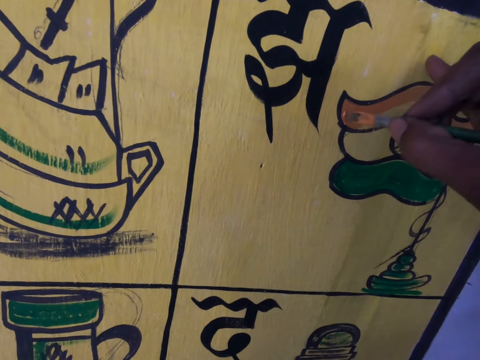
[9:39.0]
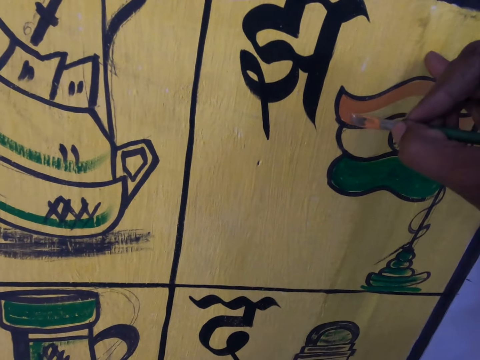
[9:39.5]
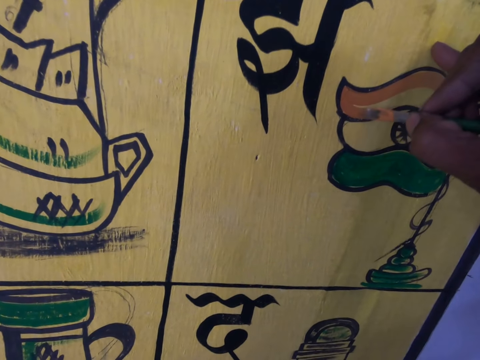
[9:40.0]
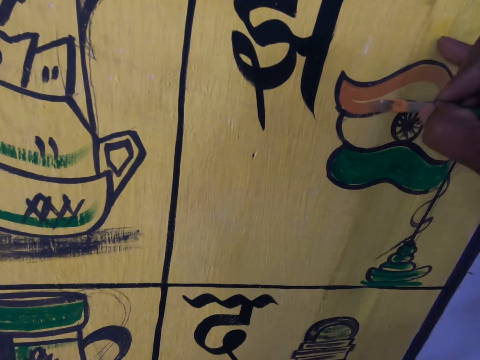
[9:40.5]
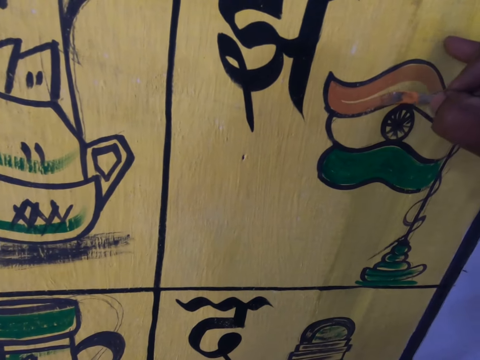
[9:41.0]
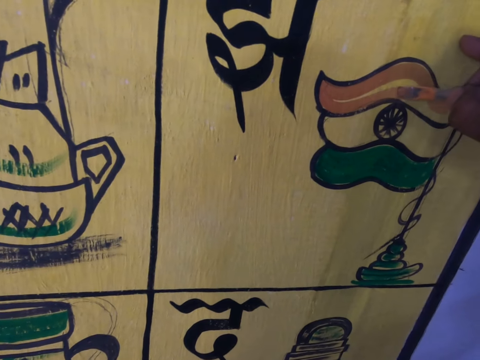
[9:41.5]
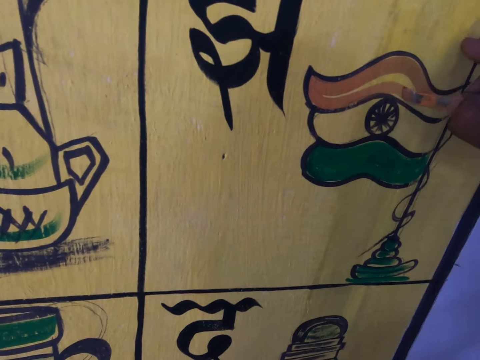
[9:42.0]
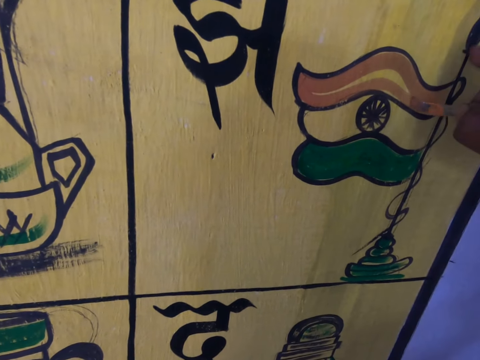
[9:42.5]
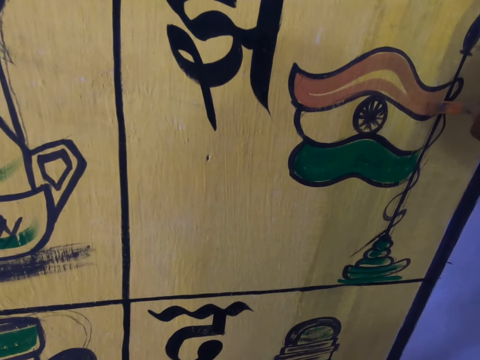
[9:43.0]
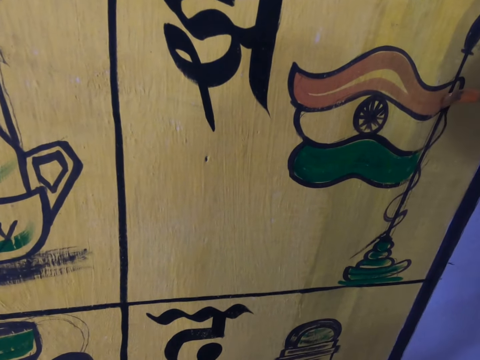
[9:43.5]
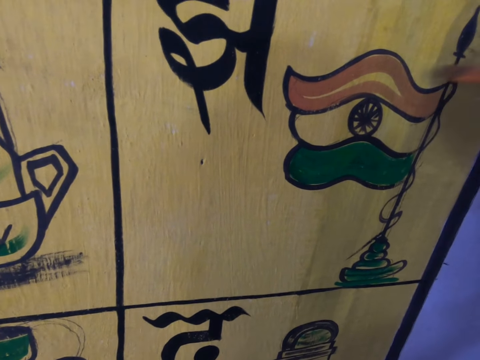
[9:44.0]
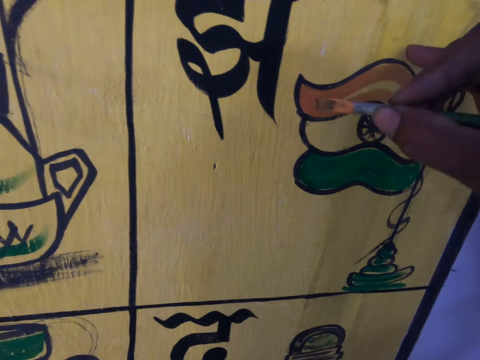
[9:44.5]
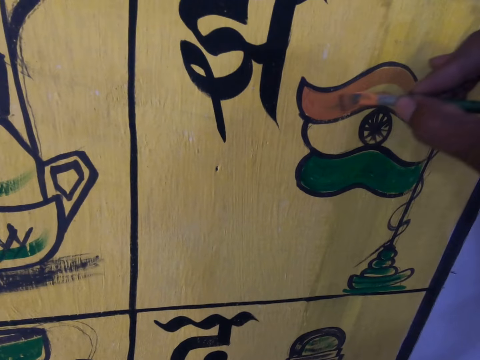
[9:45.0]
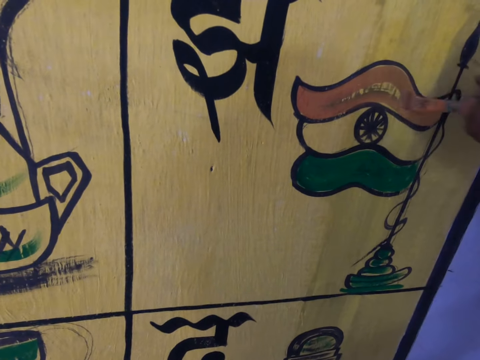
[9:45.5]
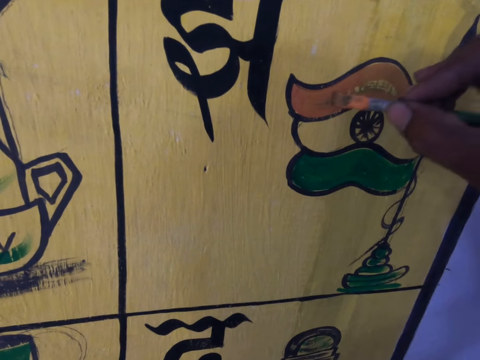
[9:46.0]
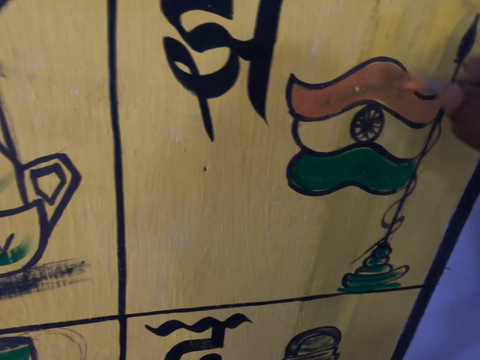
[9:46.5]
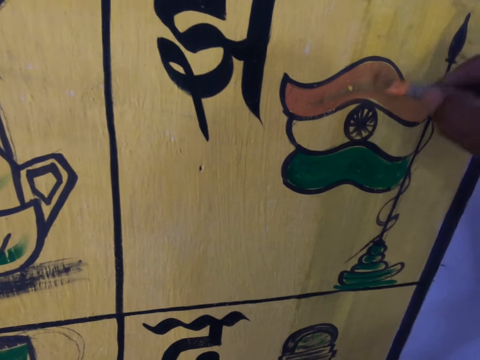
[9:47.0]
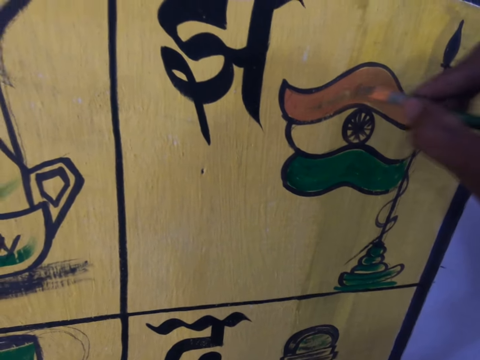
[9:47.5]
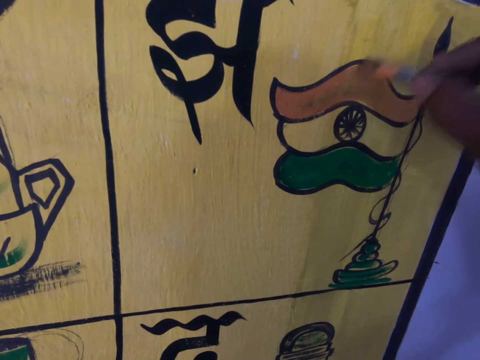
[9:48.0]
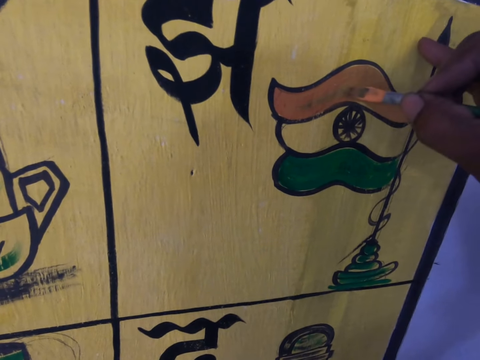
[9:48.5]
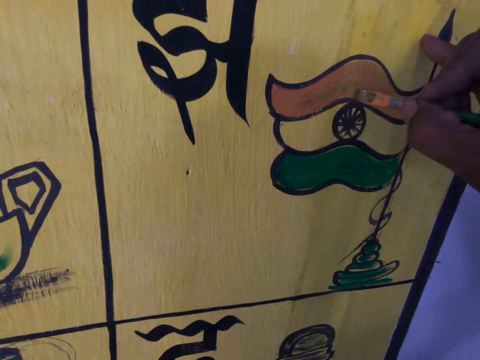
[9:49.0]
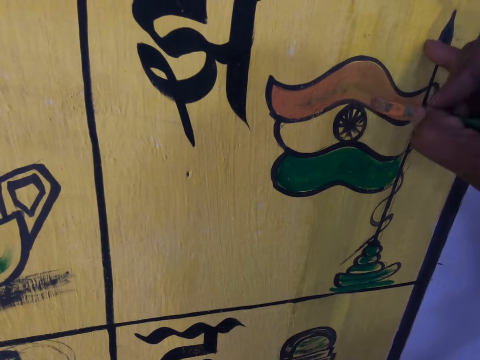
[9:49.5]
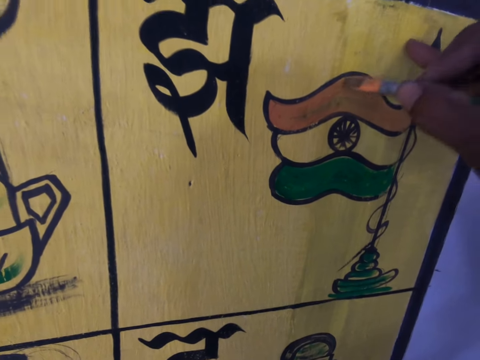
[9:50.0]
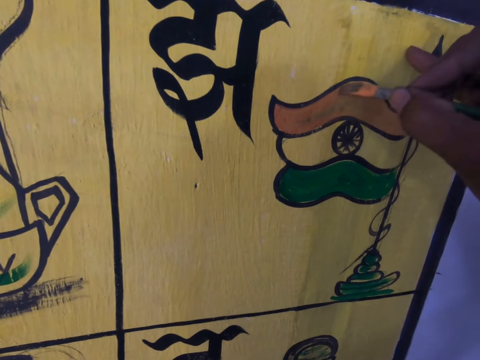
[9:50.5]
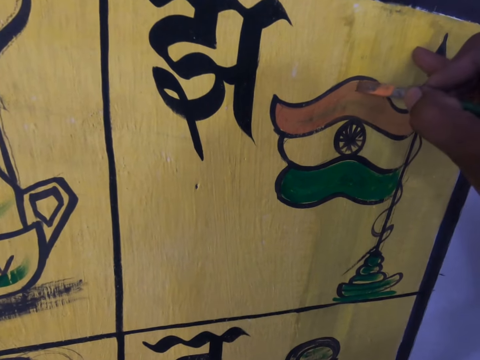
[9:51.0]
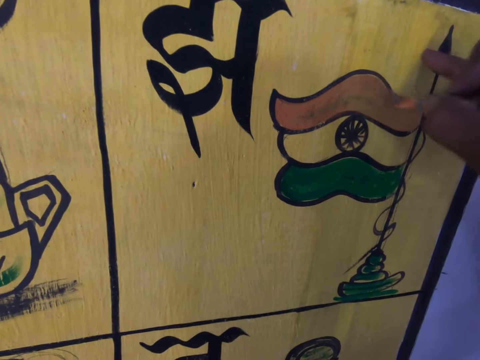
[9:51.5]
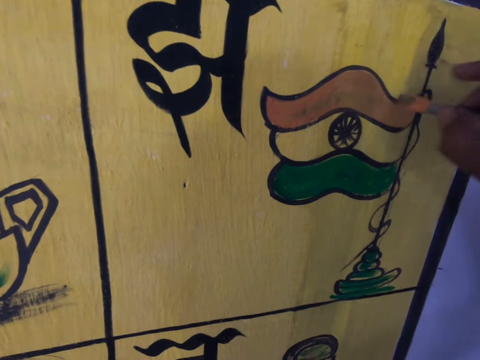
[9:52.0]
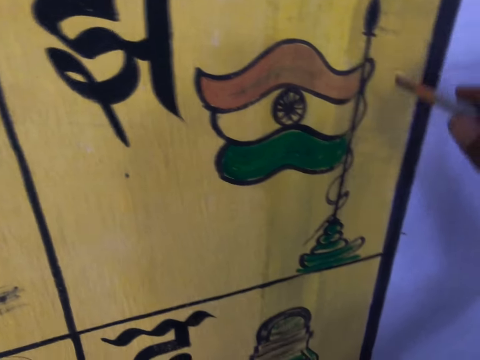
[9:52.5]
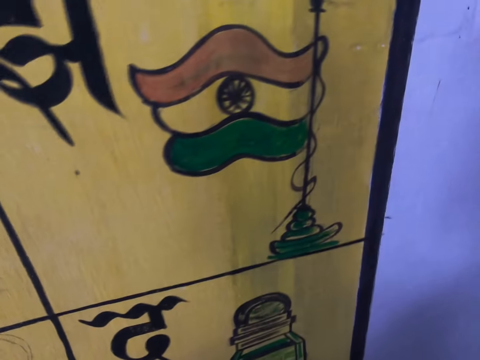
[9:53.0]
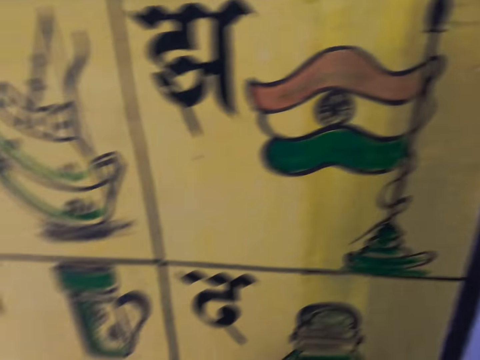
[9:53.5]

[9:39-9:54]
The camera wearer paints the picture.

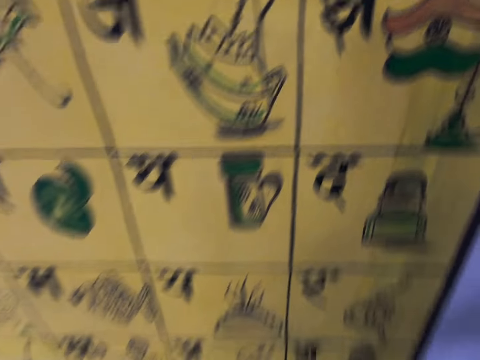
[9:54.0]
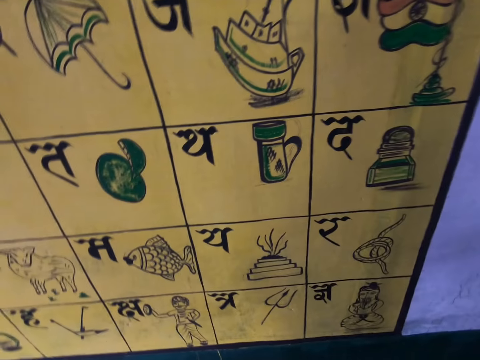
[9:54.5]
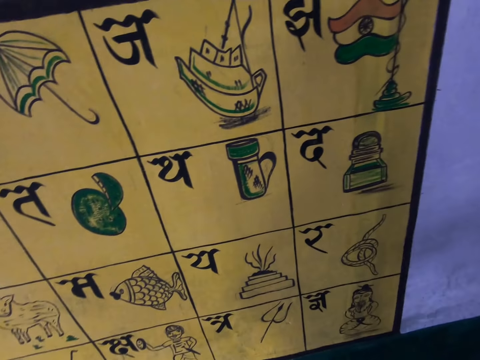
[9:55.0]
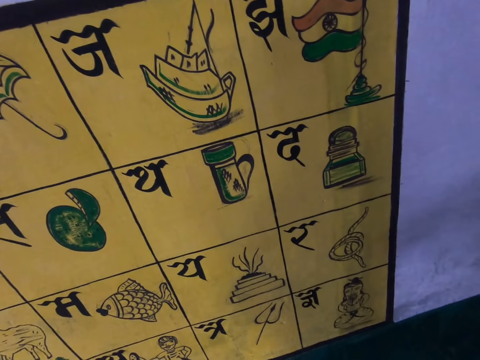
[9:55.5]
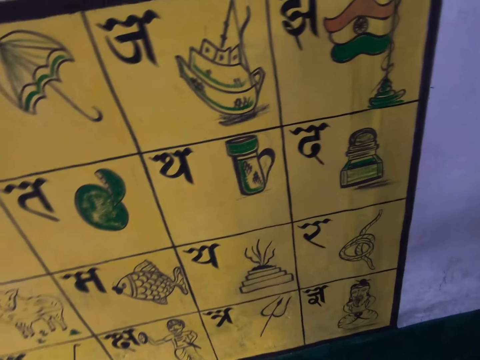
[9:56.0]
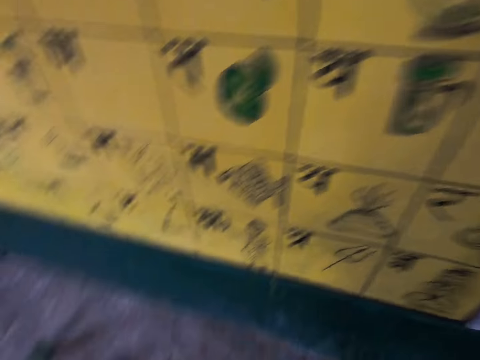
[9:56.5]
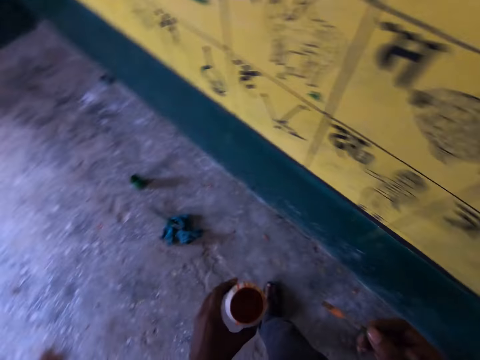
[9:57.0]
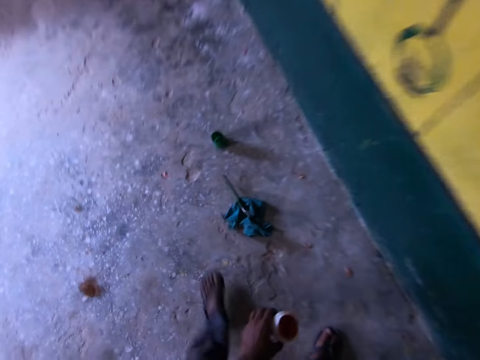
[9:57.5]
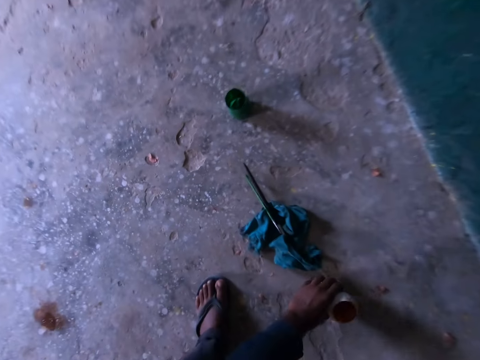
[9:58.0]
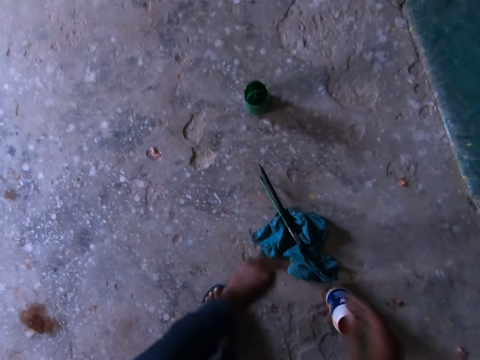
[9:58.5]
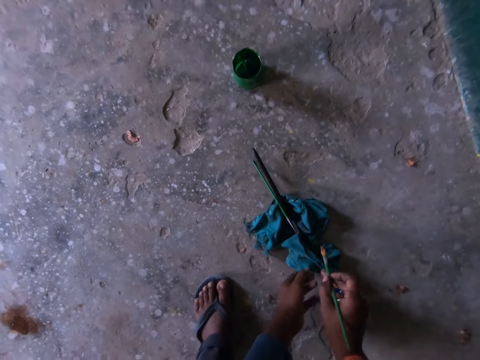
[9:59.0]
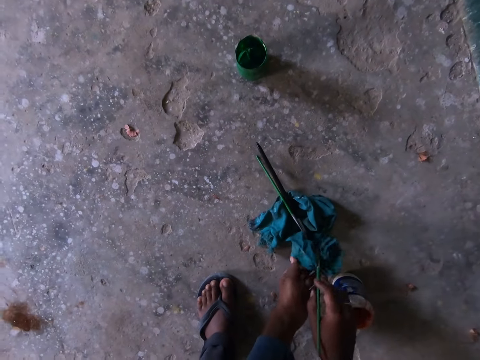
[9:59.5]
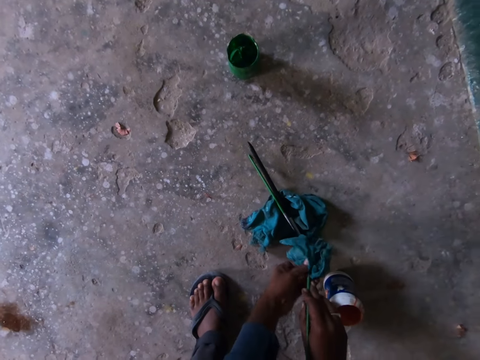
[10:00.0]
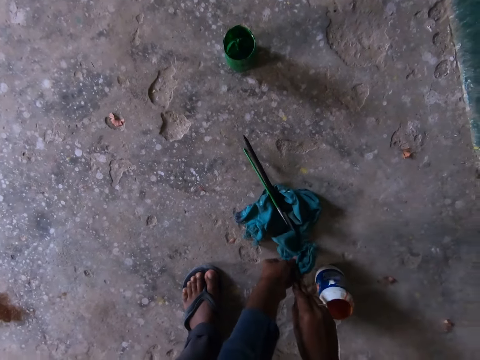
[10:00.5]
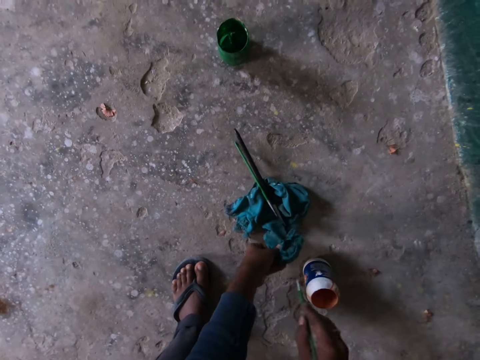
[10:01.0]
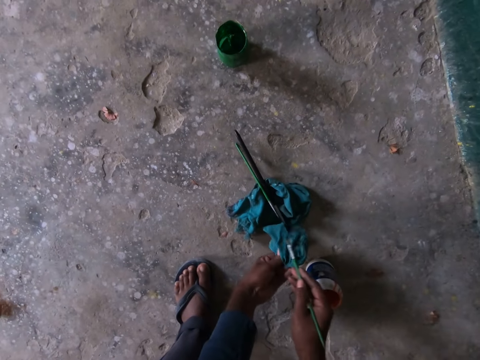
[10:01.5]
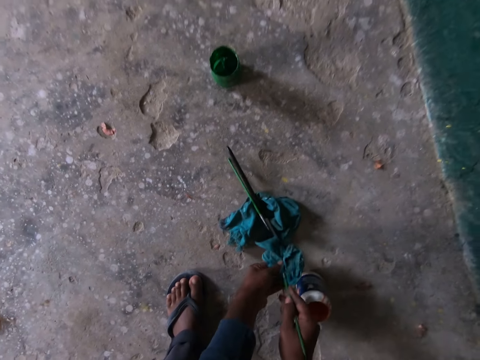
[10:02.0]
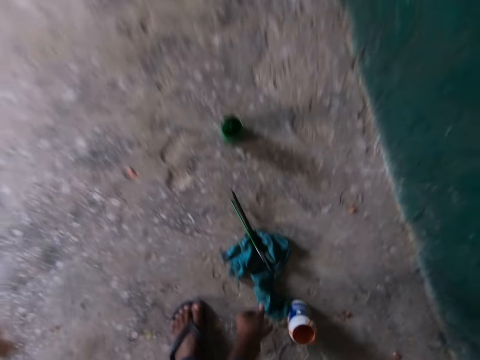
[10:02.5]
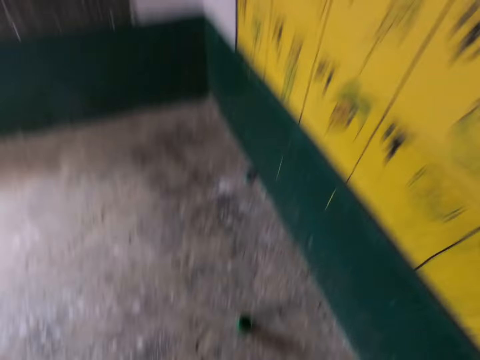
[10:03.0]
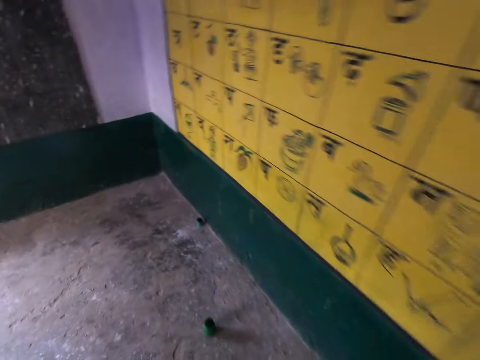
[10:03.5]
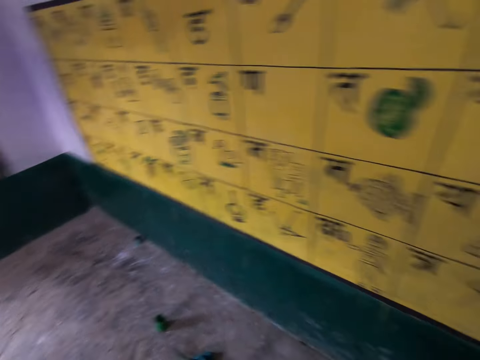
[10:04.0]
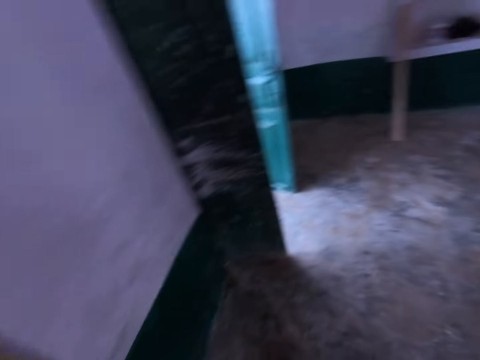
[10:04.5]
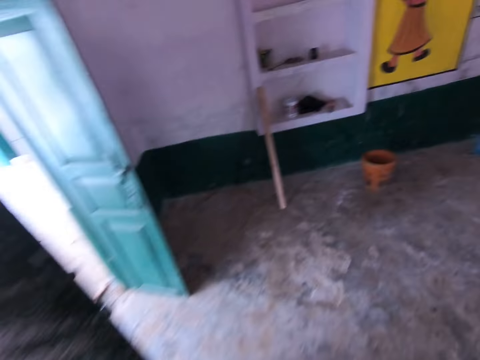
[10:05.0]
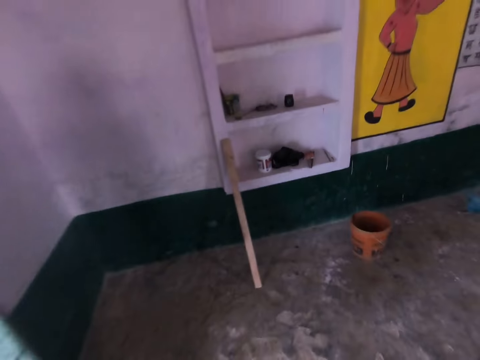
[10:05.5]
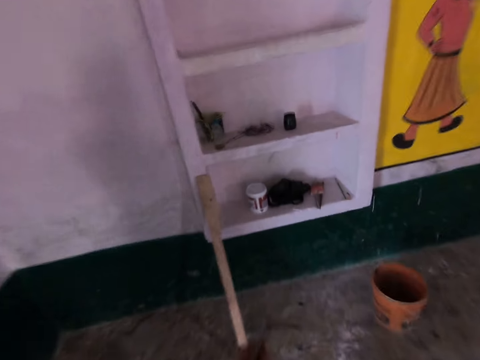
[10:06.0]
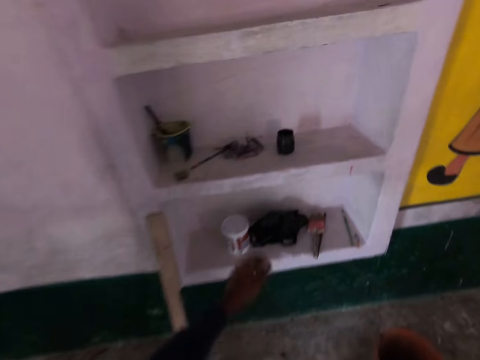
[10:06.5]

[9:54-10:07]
The camera wearer drops the ink container. They grab a rag on the floor, wipe the paintbrush with the rag and drop the rag. They walk in the room.
